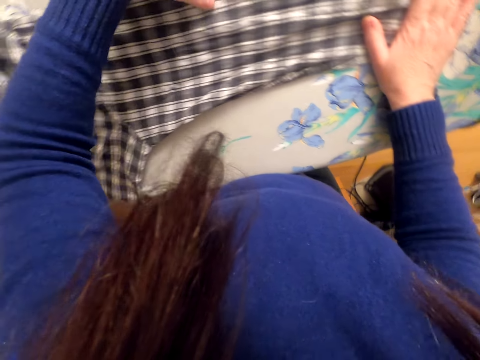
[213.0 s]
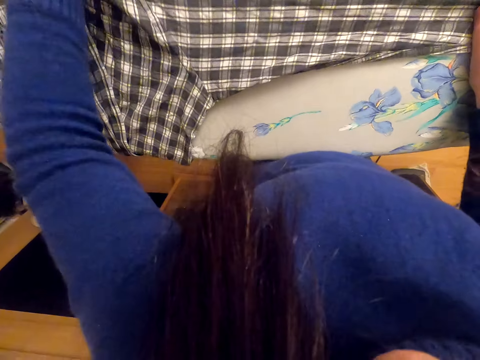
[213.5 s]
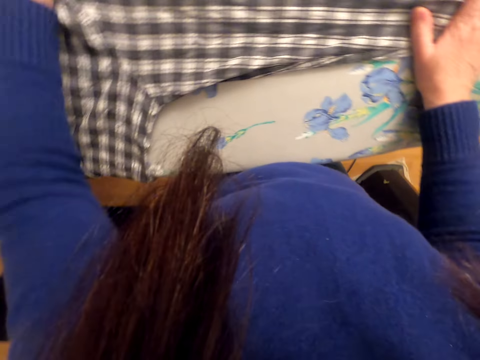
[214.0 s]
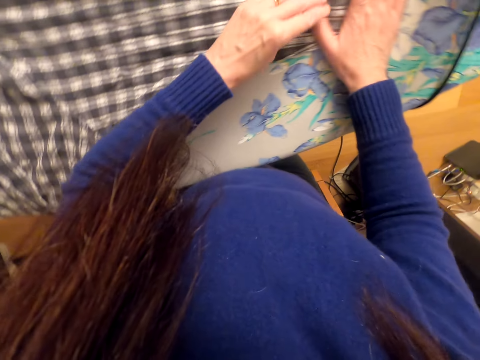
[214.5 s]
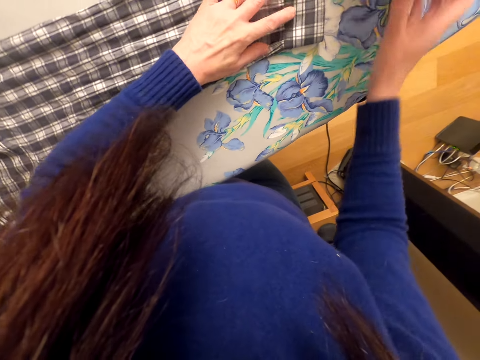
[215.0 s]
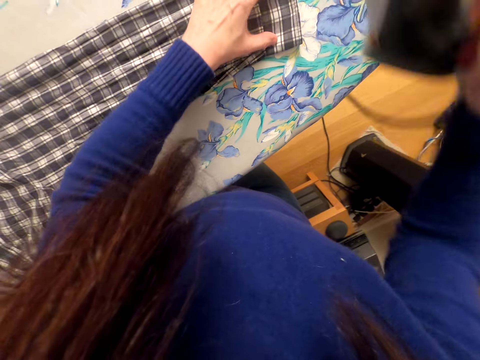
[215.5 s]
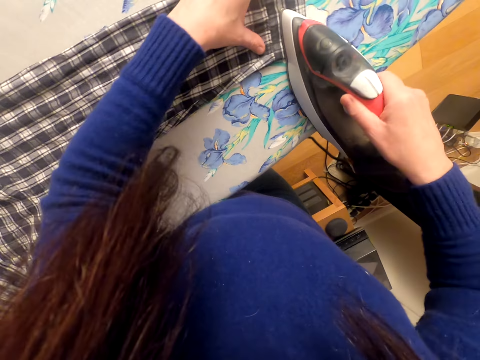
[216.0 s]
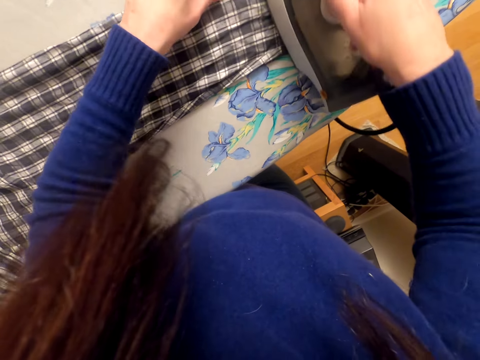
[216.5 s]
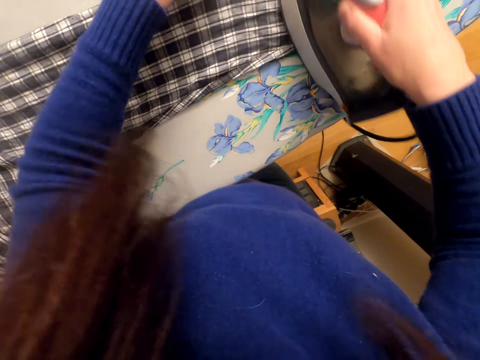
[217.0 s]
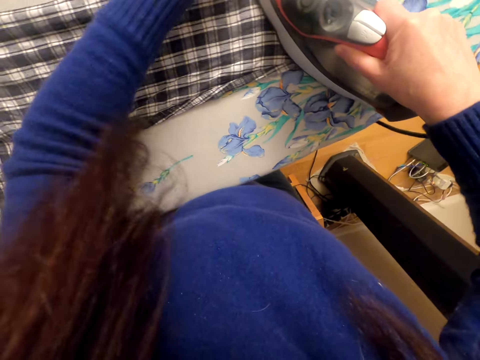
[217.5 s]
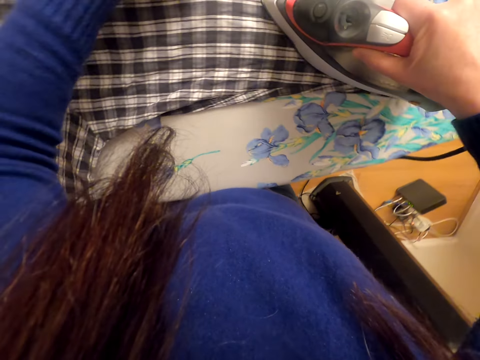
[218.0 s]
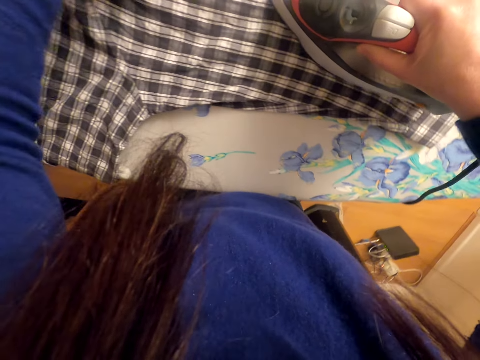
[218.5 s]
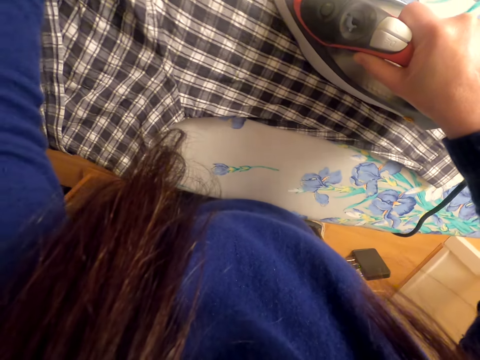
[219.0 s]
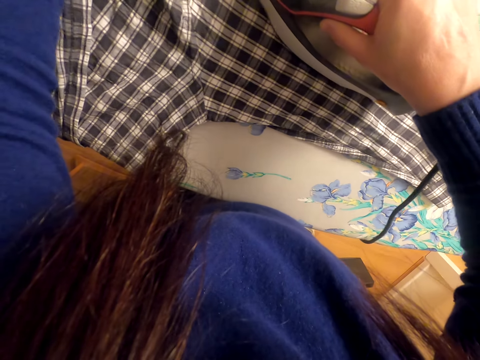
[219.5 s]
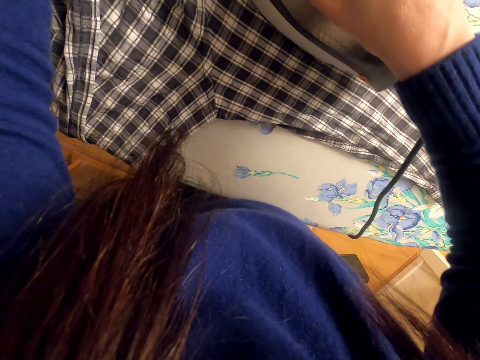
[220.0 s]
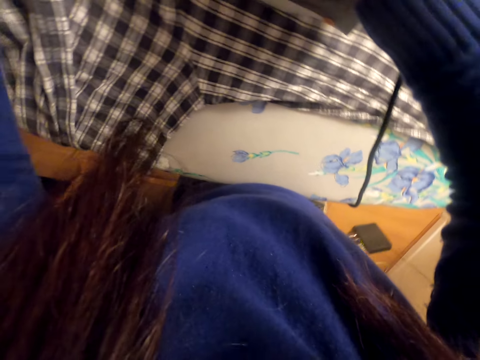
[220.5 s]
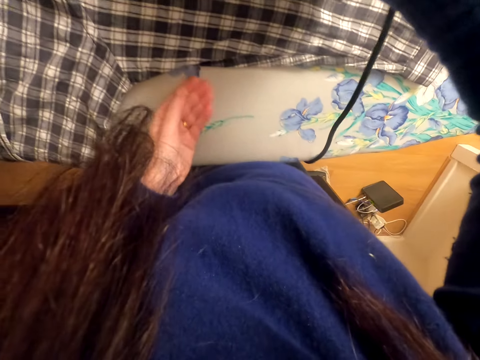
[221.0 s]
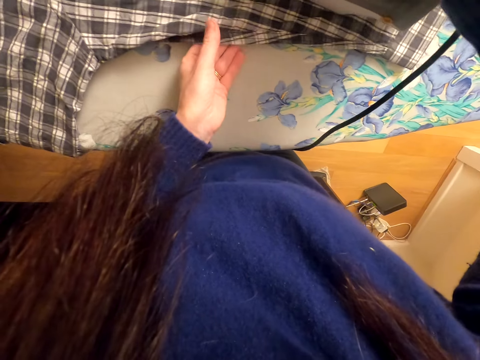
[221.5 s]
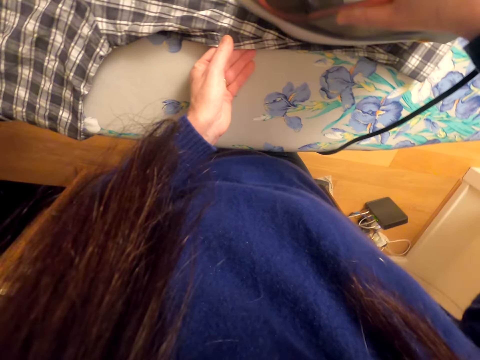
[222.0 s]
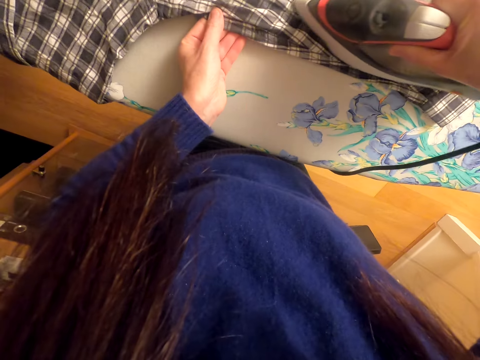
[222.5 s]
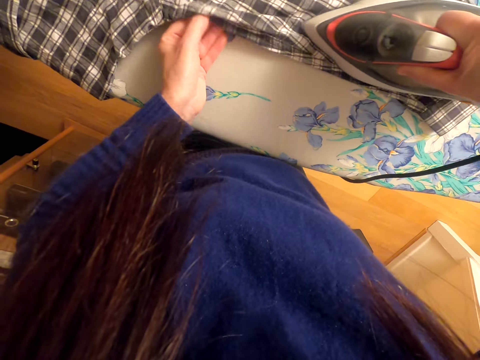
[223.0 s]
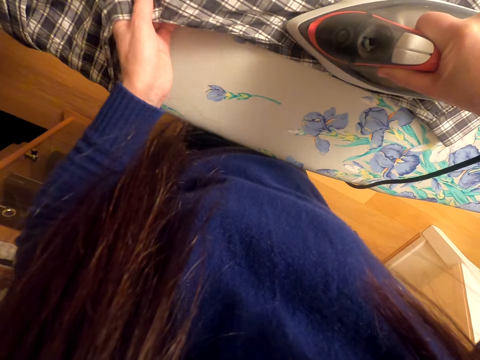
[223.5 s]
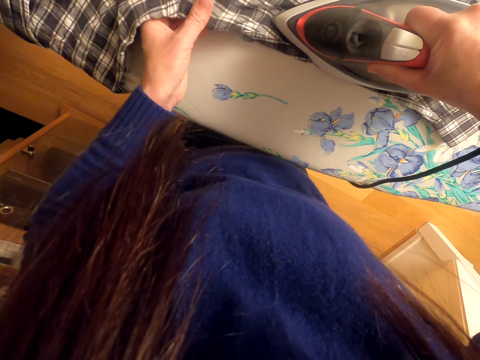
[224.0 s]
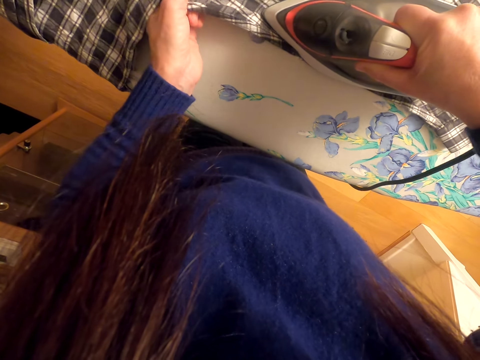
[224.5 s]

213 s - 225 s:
The camera wearer picks the iron box. They iron the shirt.

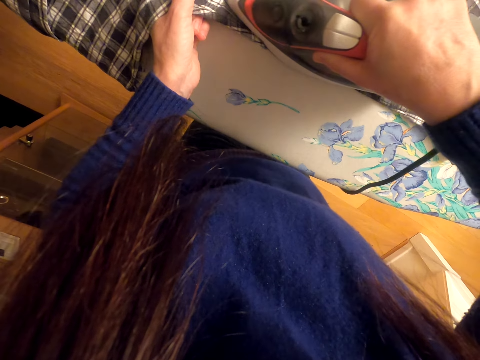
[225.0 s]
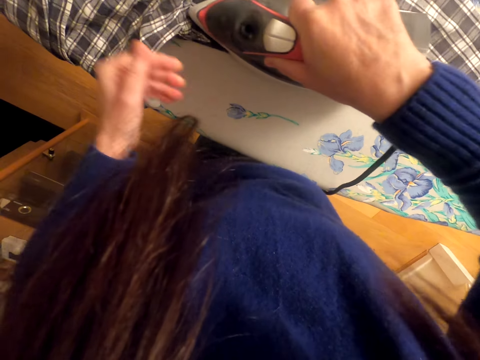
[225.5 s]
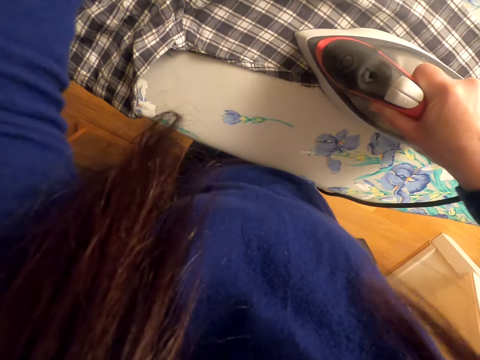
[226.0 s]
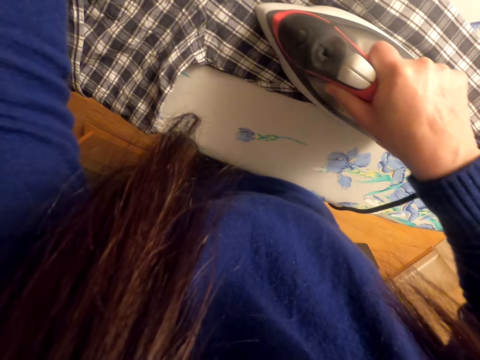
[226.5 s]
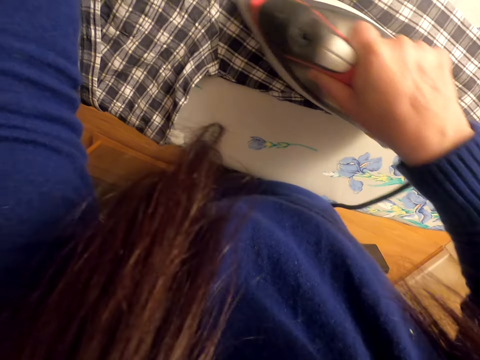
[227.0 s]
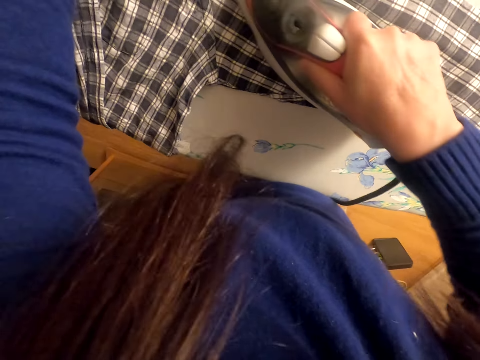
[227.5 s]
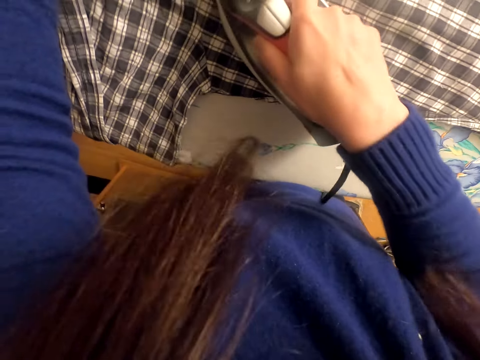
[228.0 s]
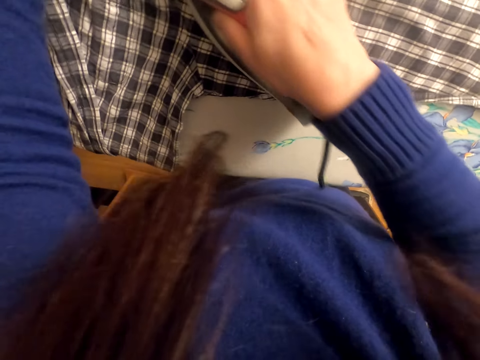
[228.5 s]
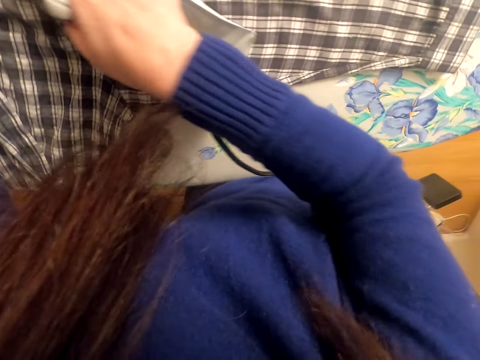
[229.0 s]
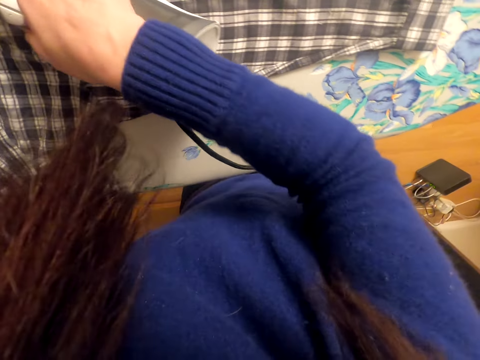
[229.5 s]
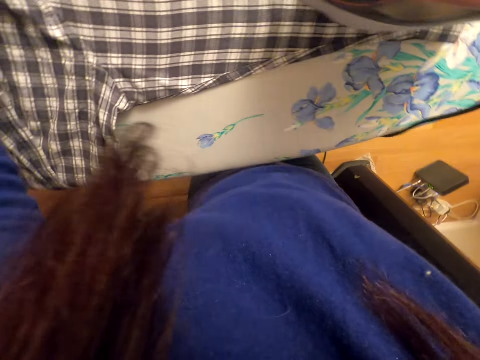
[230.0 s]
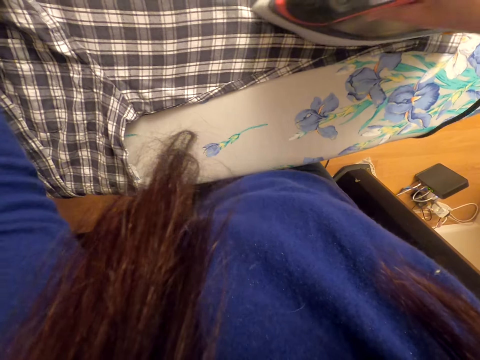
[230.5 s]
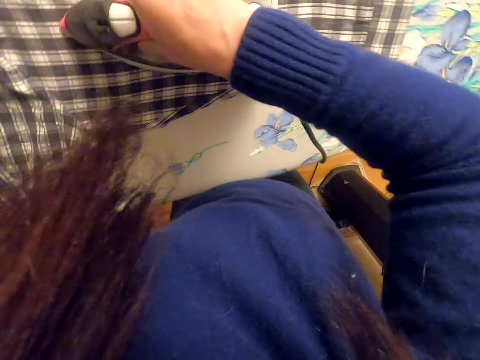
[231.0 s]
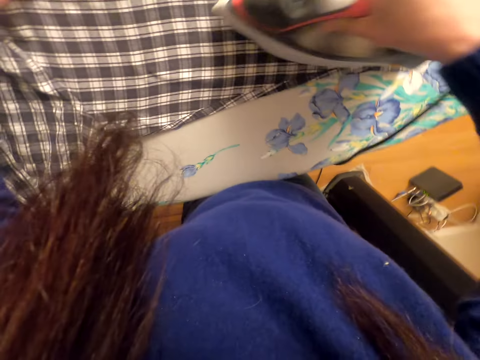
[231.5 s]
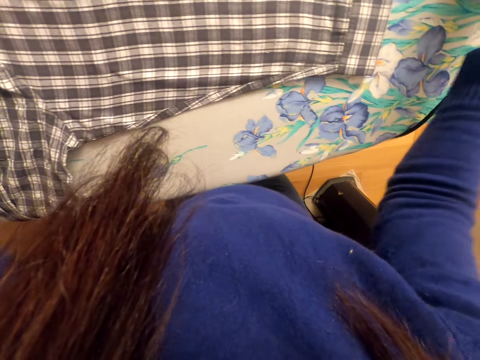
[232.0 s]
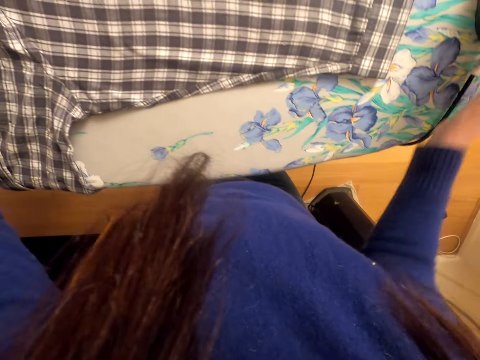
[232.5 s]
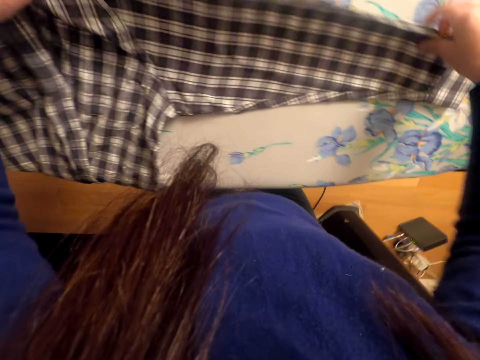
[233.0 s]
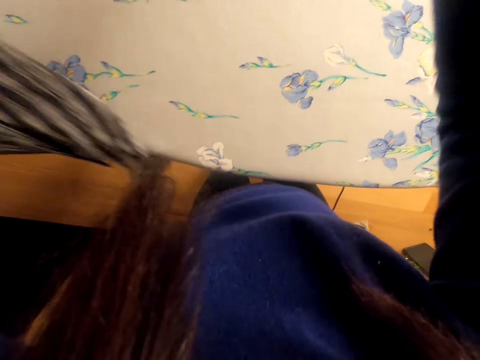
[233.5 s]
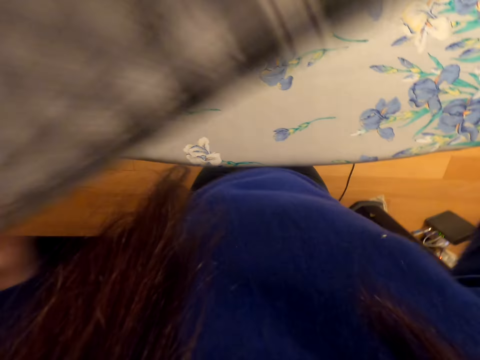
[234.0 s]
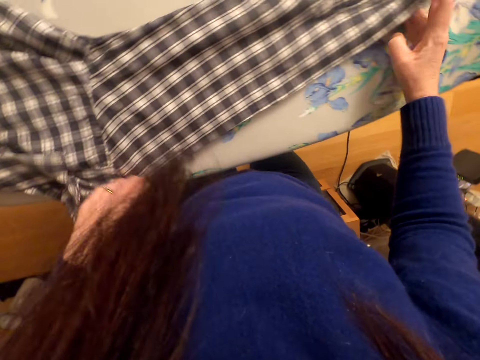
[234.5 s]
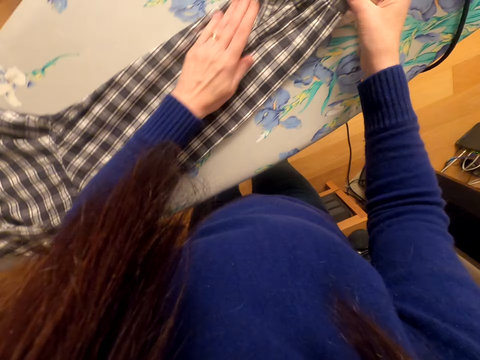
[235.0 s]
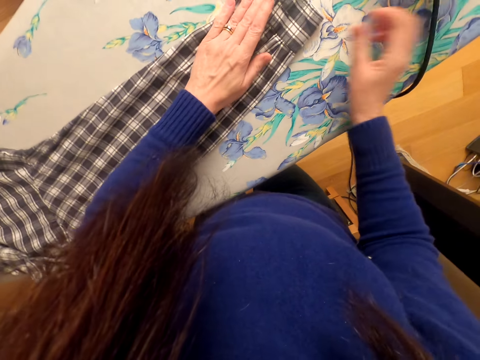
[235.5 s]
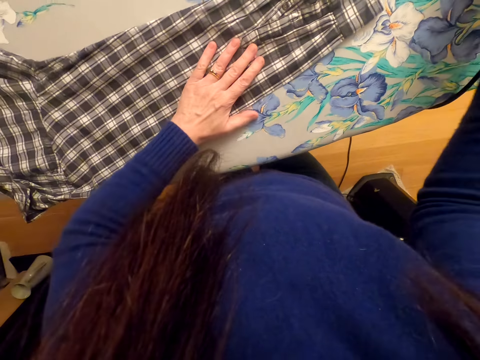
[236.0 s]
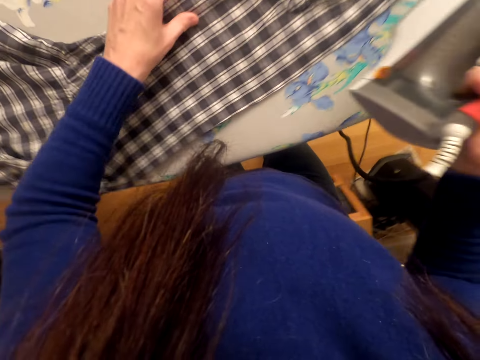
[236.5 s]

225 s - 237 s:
The camera wearer puts the iron box on the ironing board. They turn the shirt. They pick the iron box.

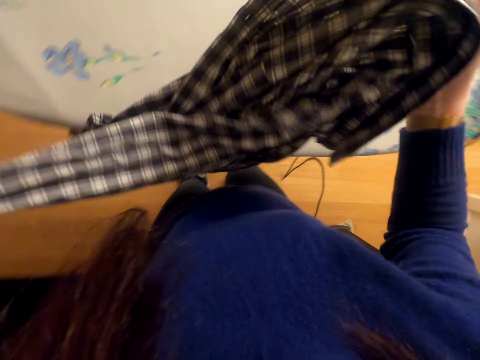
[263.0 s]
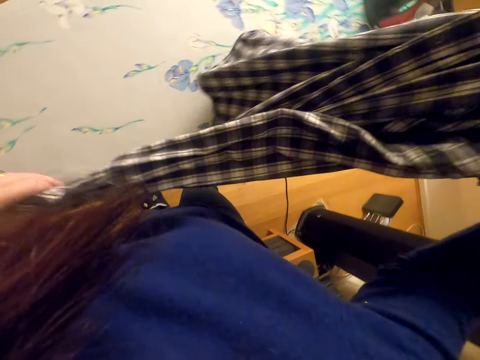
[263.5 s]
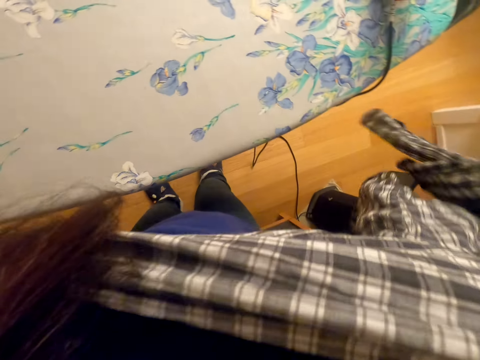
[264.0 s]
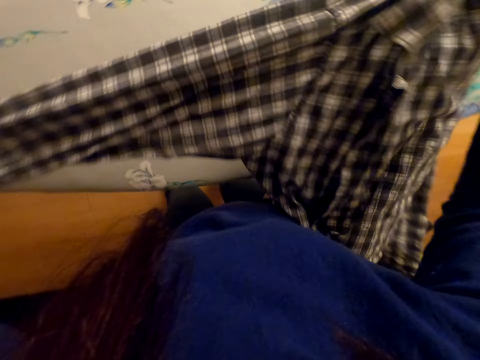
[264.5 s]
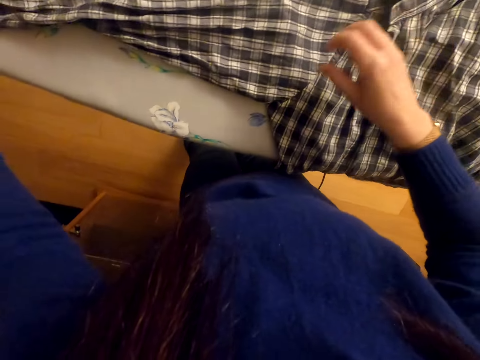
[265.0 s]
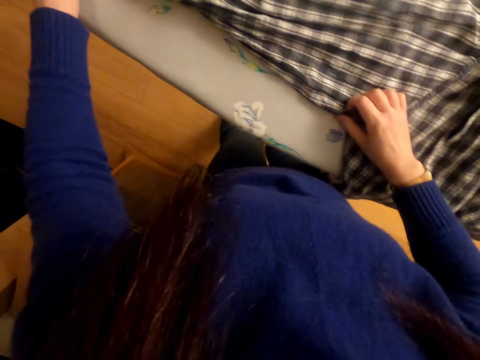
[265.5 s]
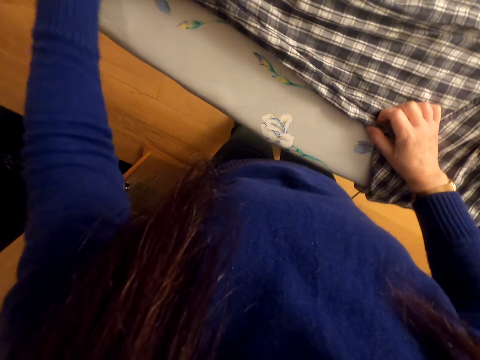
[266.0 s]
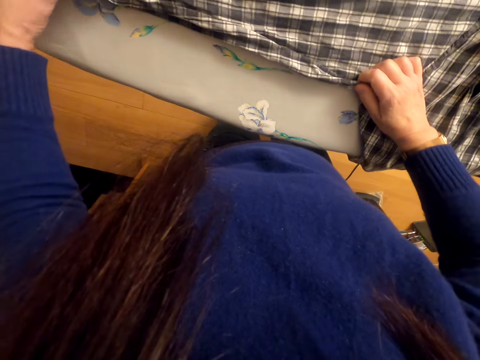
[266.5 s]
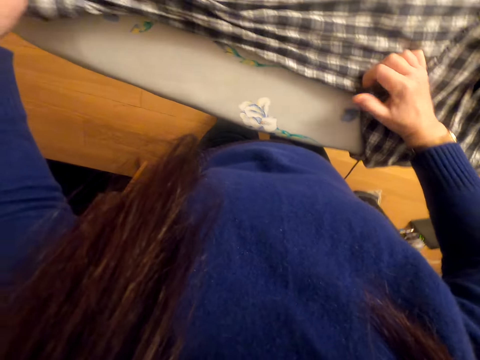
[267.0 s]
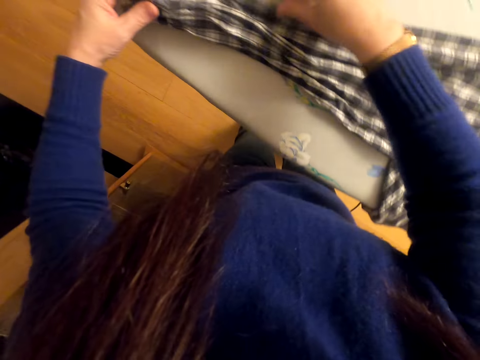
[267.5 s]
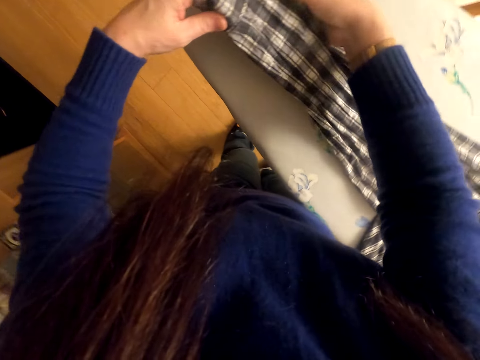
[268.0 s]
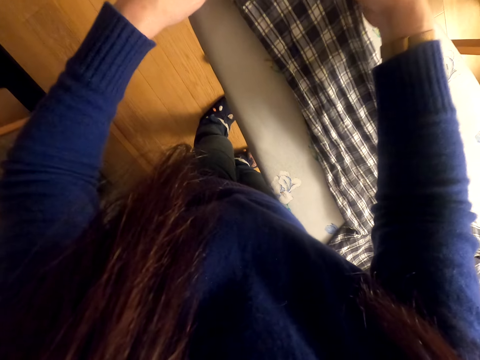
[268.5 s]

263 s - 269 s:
The camera wearer spreads the shirt on the ironing board.
